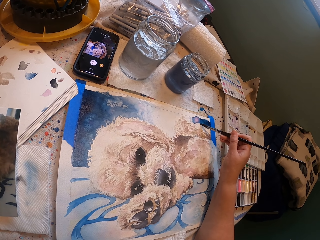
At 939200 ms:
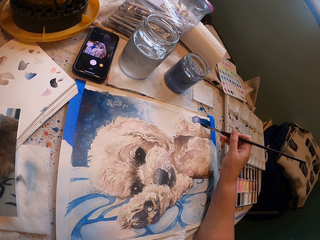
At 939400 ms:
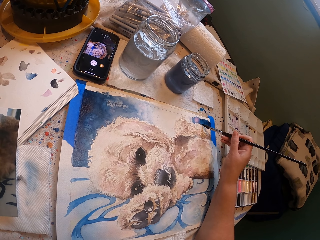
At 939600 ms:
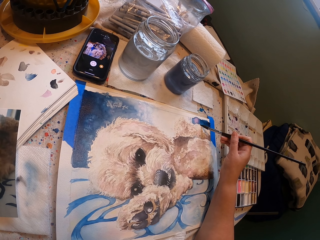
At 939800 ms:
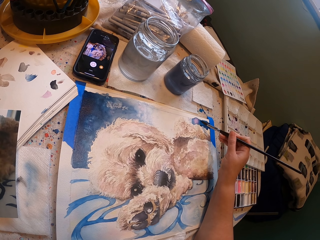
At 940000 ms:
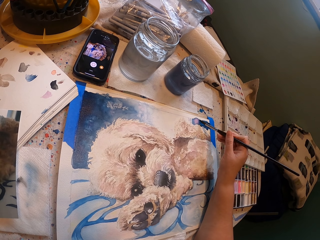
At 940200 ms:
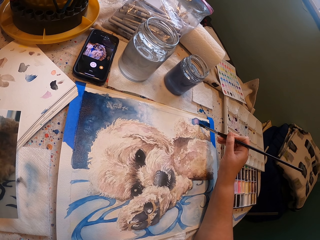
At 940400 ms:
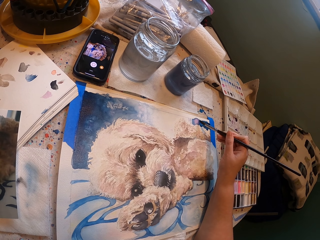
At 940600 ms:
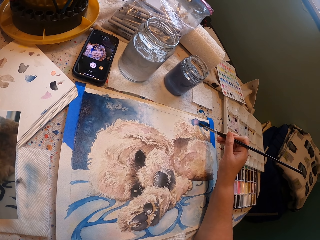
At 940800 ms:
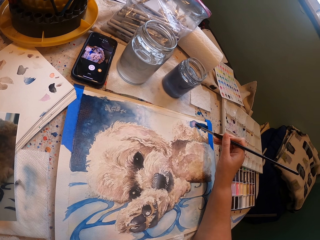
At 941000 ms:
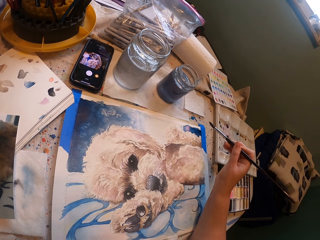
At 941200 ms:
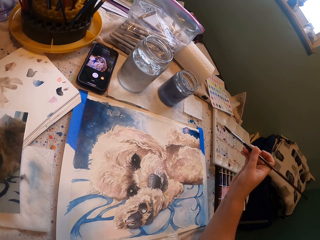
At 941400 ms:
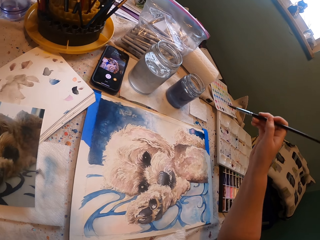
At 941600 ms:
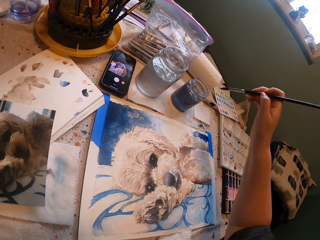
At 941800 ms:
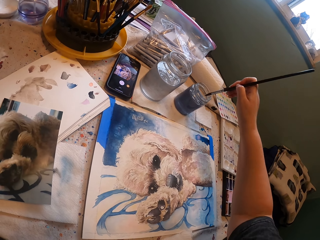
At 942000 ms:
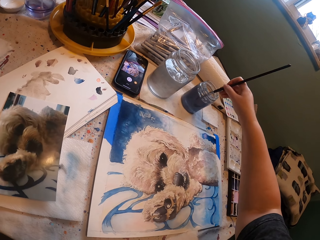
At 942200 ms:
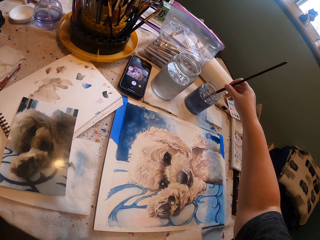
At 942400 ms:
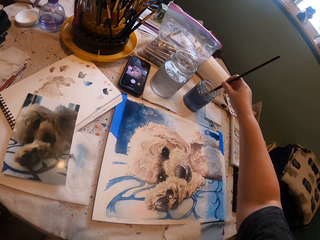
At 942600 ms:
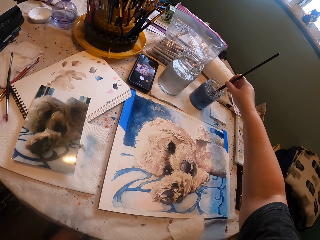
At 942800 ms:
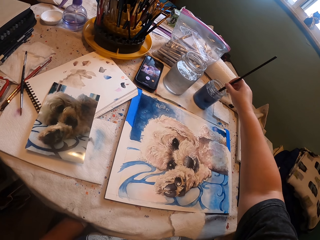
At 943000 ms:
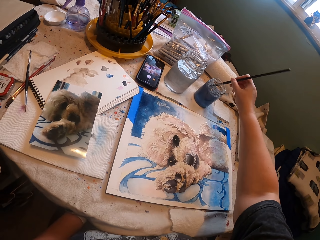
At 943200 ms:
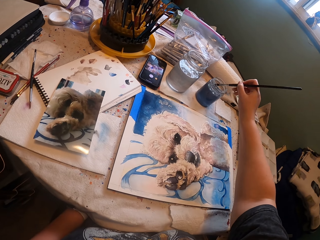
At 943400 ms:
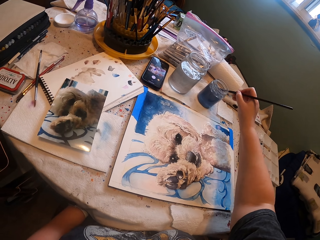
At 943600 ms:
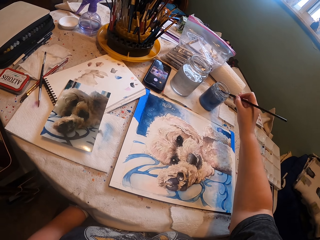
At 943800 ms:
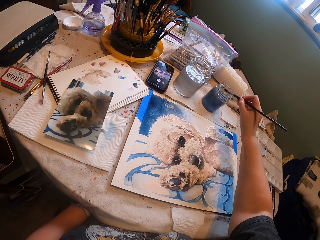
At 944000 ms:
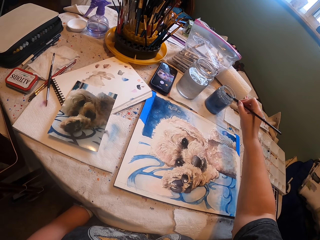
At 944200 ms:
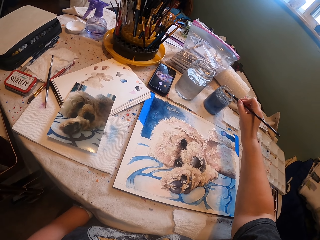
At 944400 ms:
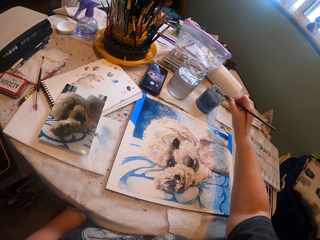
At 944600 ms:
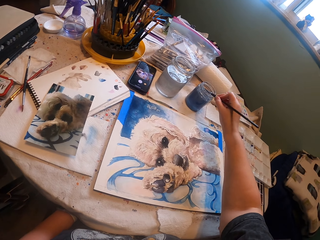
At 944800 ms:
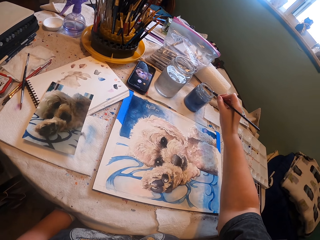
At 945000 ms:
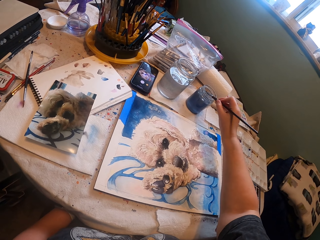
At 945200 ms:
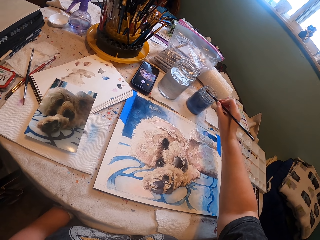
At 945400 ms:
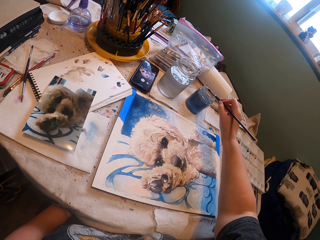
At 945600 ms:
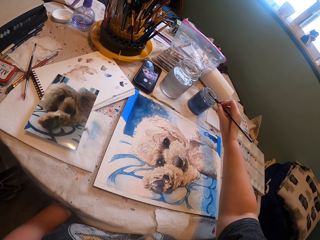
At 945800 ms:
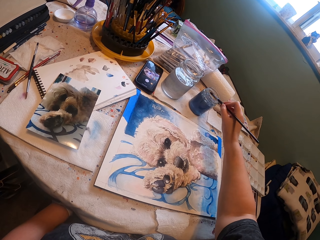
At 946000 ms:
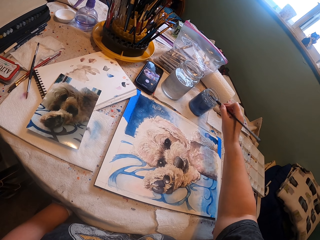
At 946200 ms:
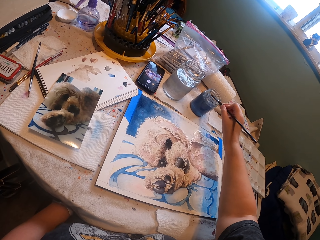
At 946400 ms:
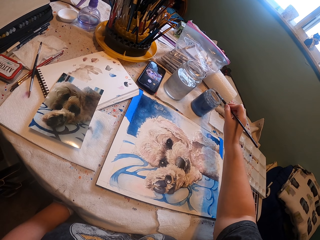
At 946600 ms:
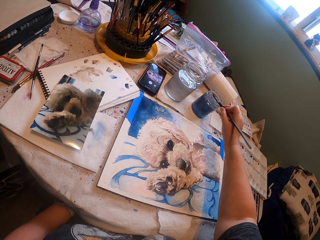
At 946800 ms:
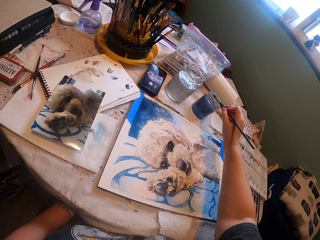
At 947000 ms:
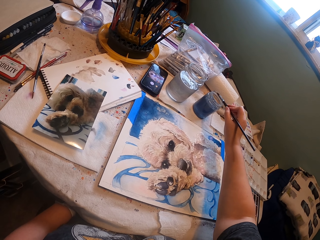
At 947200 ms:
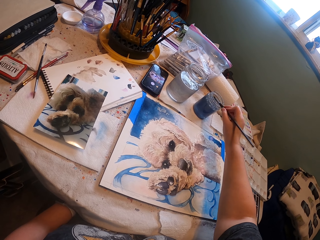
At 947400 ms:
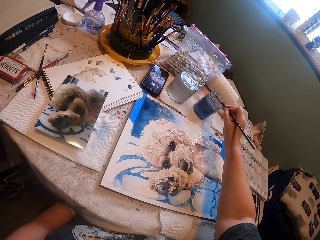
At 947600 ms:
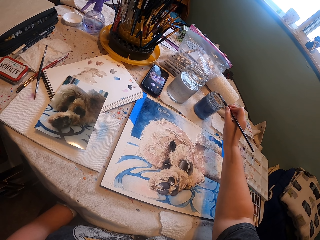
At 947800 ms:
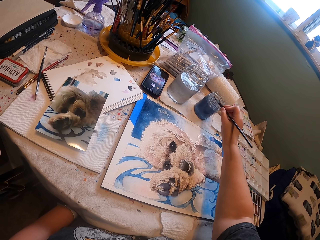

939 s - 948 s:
The camera wearer dips the paint brush inside the paint jar. They shake the paint brush.

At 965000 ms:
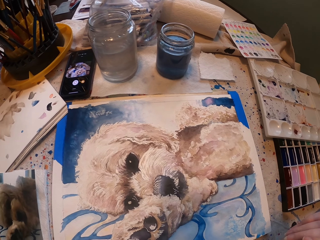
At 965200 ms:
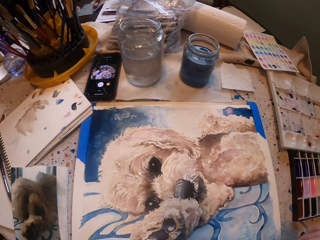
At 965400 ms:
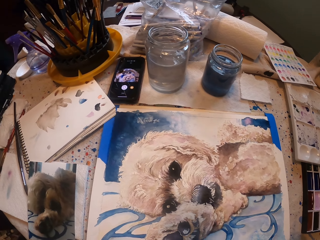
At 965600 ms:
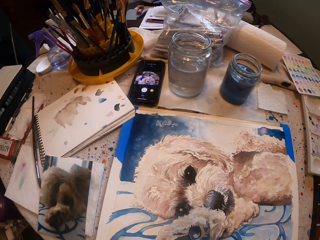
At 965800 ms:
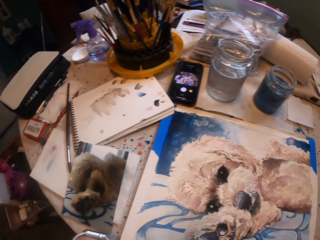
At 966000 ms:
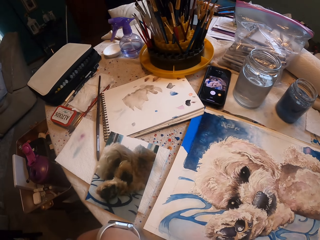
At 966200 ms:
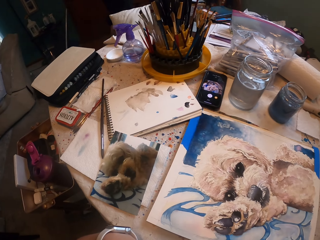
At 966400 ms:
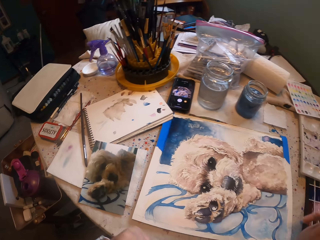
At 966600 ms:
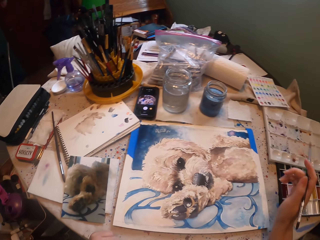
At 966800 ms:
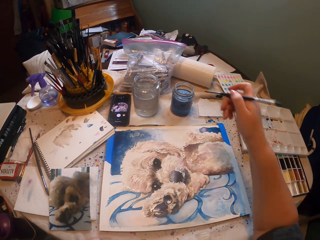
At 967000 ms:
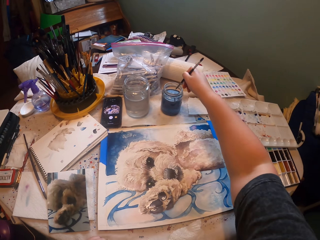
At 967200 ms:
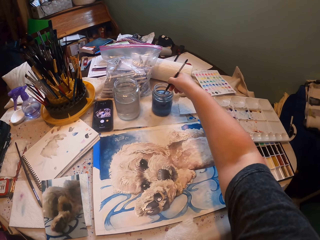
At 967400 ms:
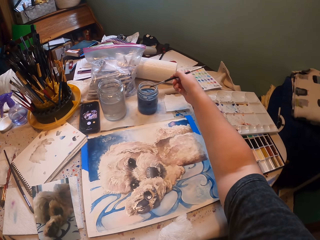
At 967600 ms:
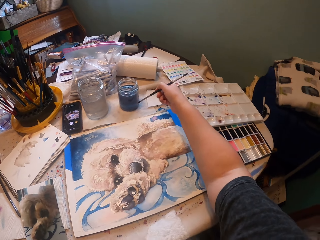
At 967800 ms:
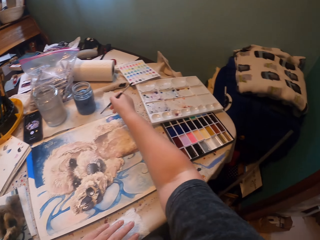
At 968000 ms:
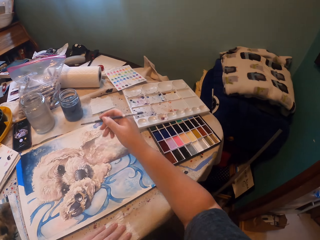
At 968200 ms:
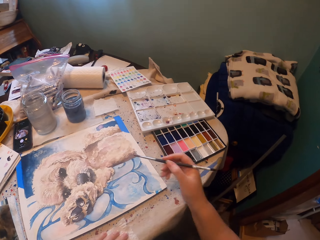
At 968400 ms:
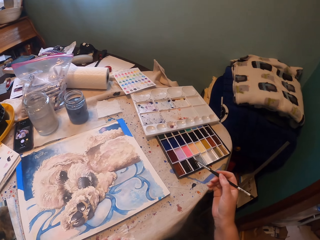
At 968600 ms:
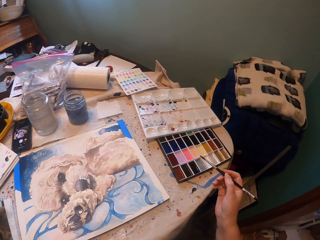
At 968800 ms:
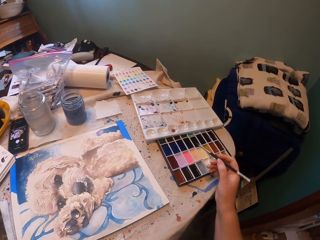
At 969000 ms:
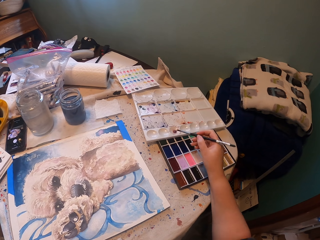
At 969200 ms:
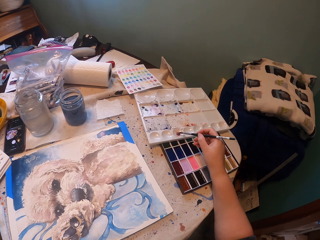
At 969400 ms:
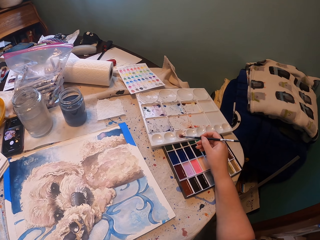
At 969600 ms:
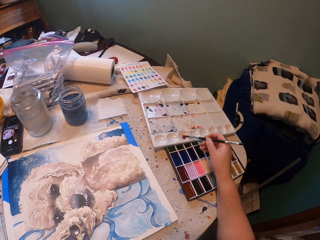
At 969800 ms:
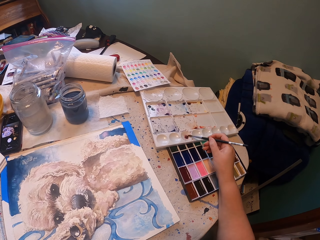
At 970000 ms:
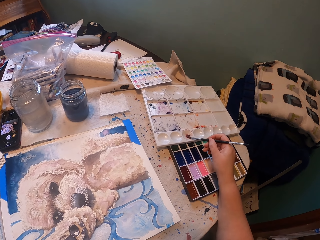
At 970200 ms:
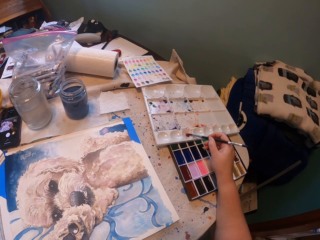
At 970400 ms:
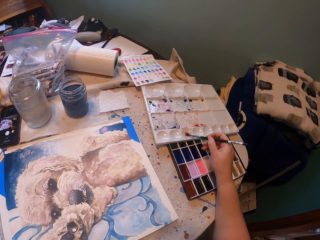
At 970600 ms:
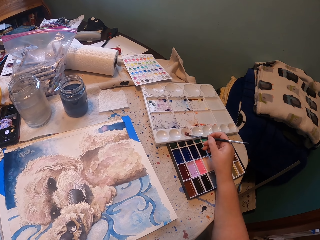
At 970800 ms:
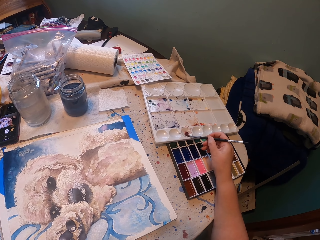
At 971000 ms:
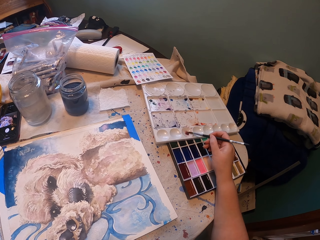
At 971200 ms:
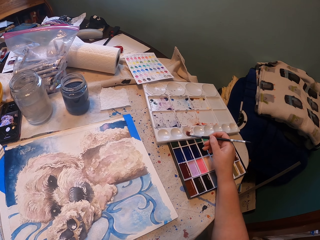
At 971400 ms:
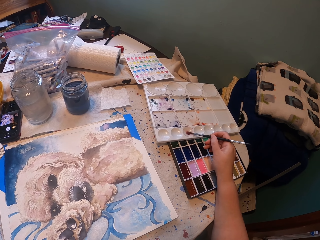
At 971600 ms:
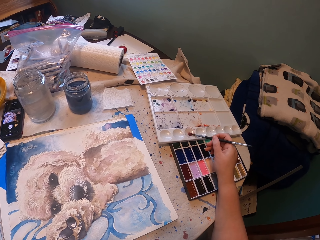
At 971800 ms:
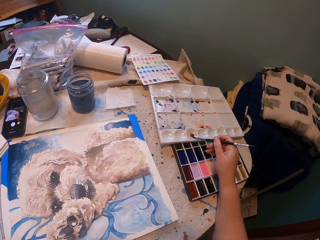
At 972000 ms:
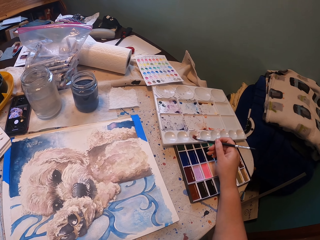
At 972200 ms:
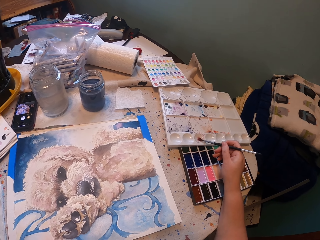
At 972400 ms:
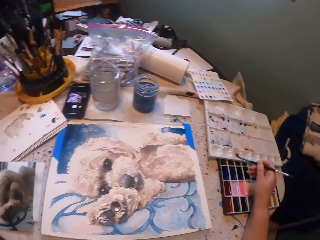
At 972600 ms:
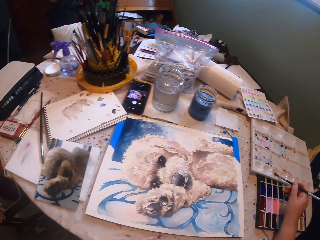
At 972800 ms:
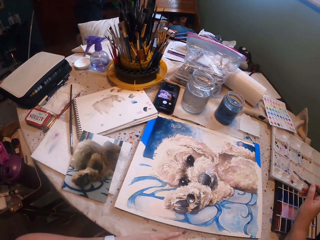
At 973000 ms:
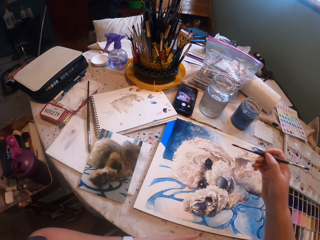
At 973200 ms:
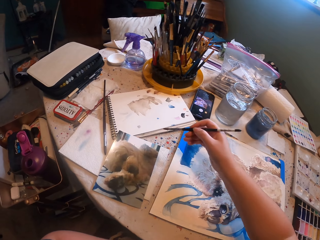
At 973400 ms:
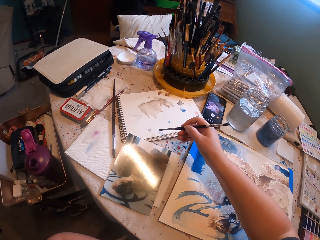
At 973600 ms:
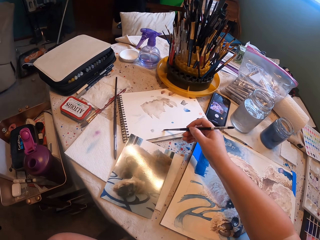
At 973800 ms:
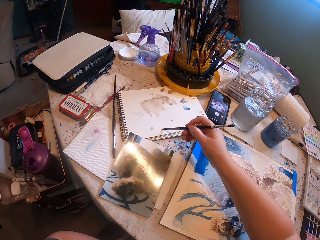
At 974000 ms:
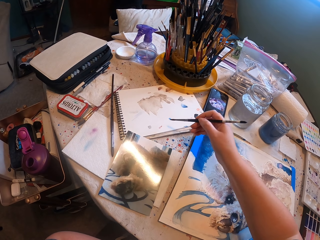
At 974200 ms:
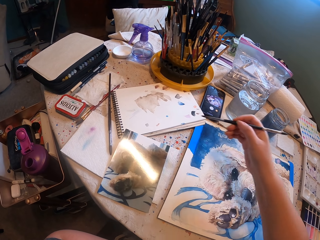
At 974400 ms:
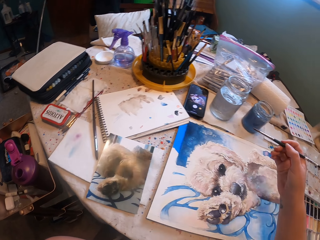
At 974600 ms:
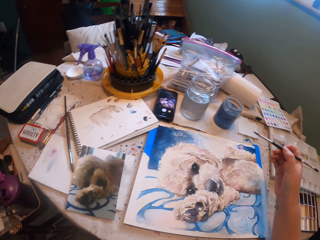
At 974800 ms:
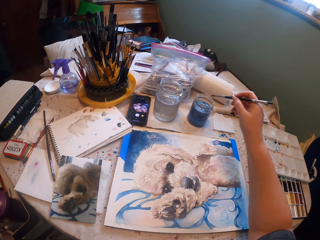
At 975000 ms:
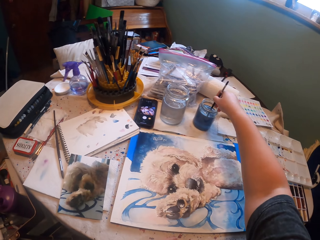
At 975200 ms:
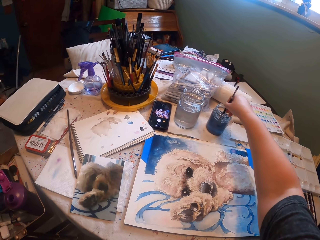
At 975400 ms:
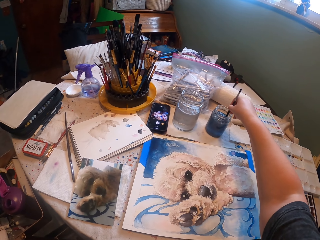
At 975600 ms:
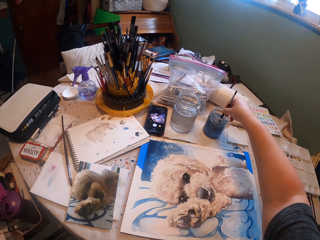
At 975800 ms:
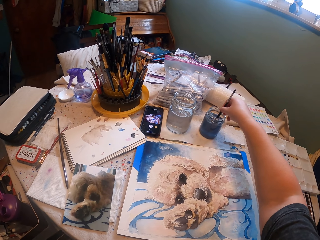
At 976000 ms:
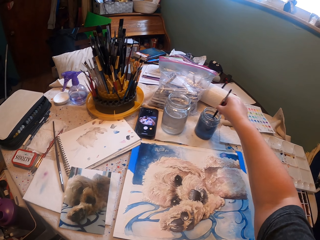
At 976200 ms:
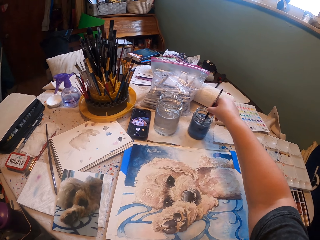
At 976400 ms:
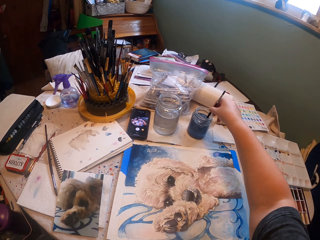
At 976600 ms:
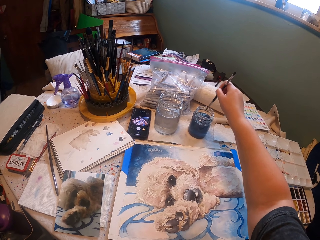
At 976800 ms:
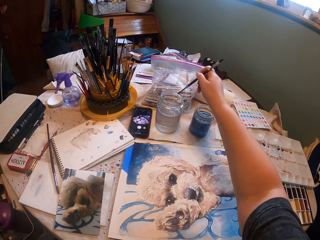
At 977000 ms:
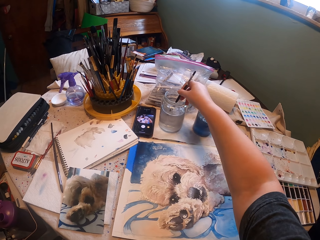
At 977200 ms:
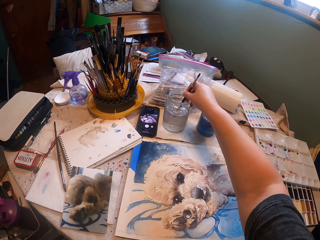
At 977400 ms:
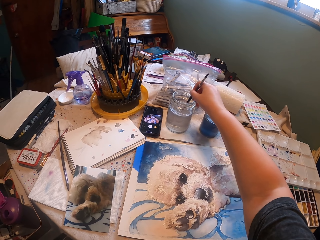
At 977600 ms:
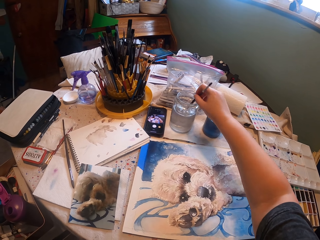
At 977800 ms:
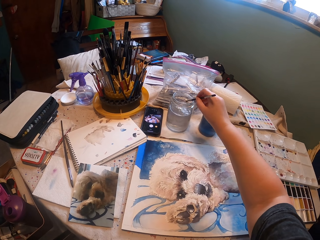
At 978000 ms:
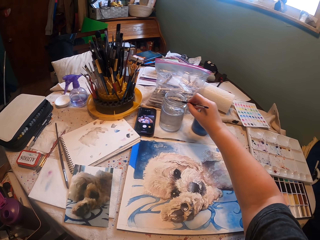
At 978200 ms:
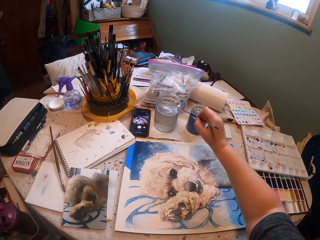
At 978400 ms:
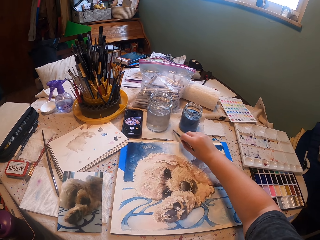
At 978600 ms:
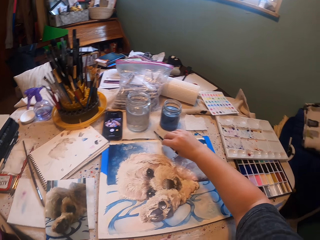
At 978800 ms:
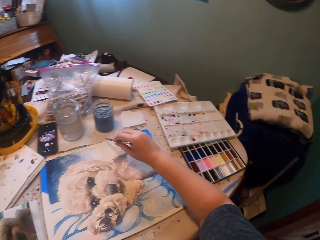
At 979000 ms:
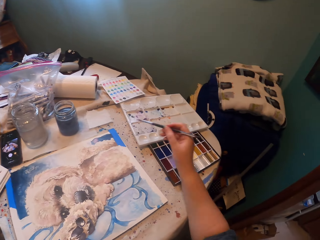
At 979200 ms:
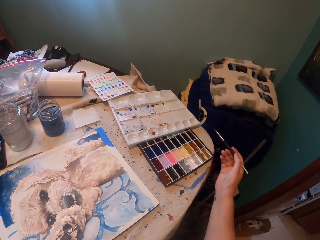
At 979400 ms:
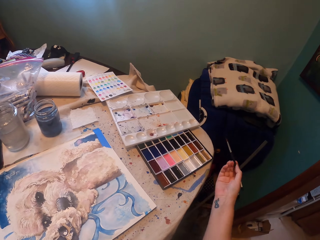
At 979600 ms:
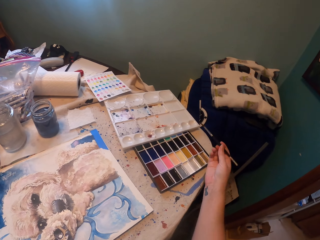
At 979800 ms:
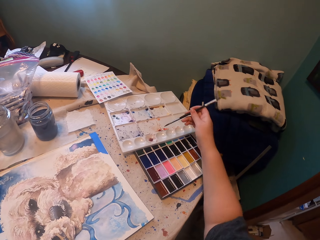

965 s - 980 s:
The camera wearer stares at the picture on the drawing board. They dip the paint brush inside the paint jar. They remove the excess paints in the painting palette. They dip the paint brush in paint. They paint on the note book. They wipe the paint brush on the note book. They dip the paint brush inside the paint jars. They dip the paint brush in water again. They wipe the paint brush on the tissue paper.
